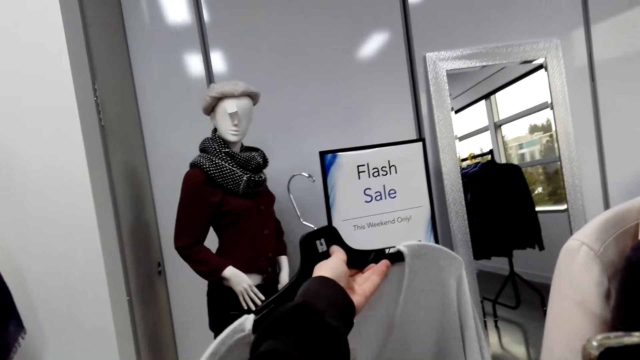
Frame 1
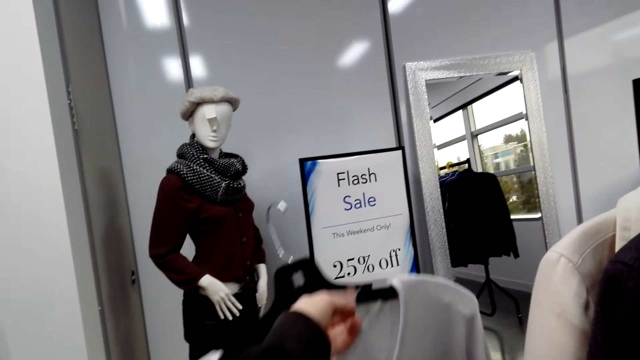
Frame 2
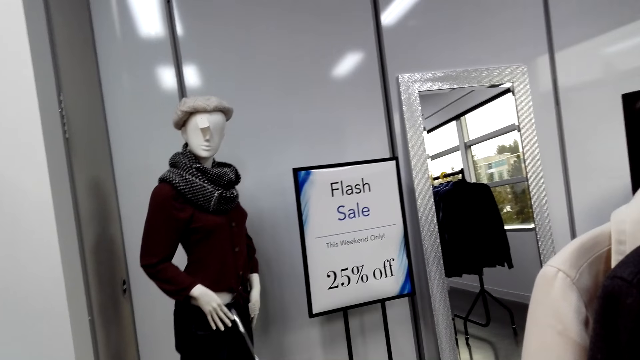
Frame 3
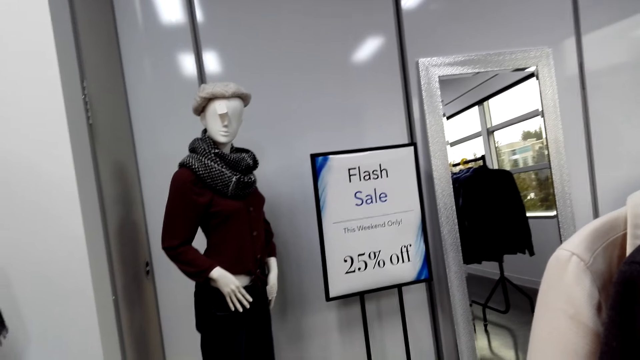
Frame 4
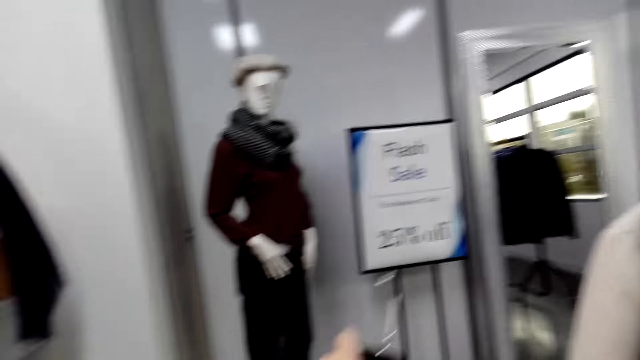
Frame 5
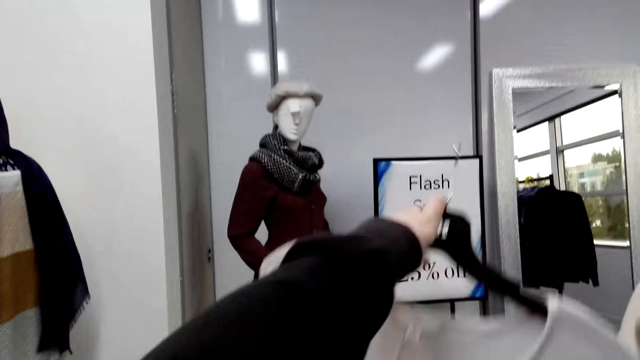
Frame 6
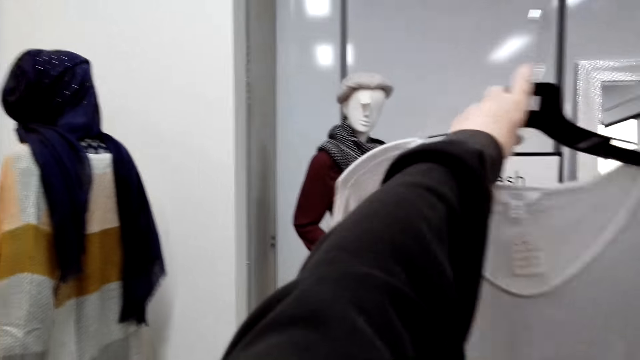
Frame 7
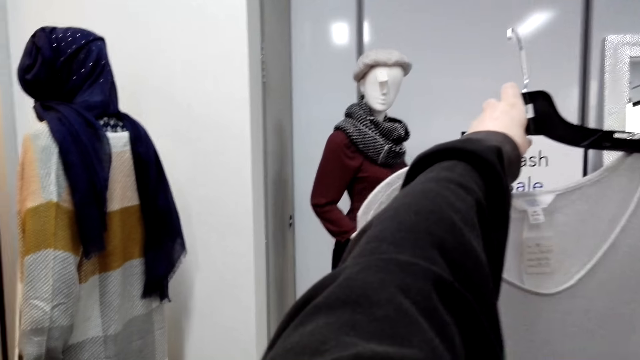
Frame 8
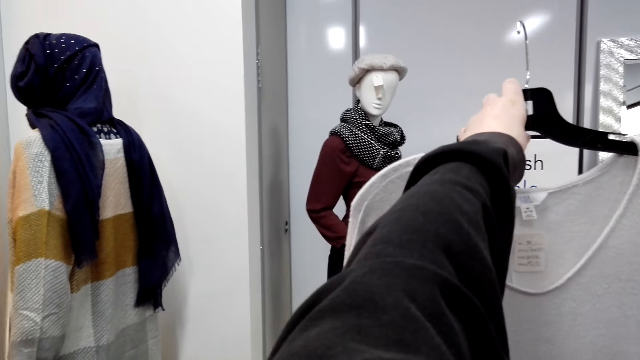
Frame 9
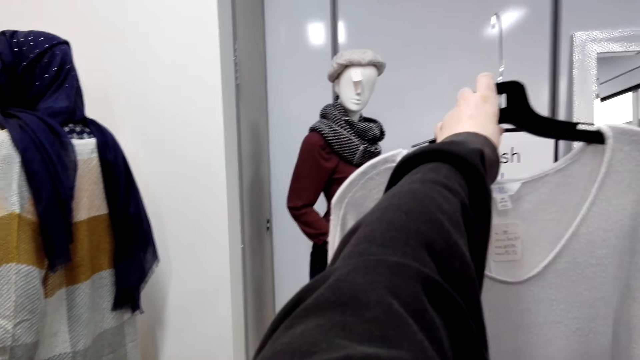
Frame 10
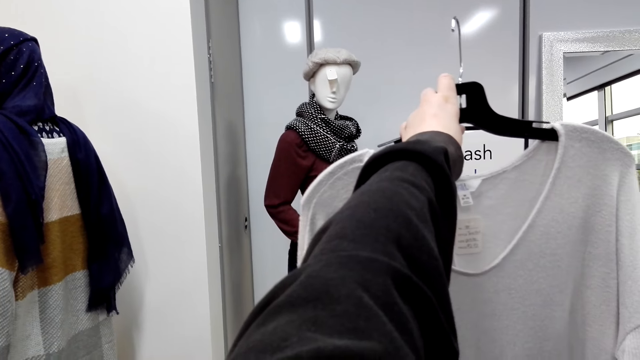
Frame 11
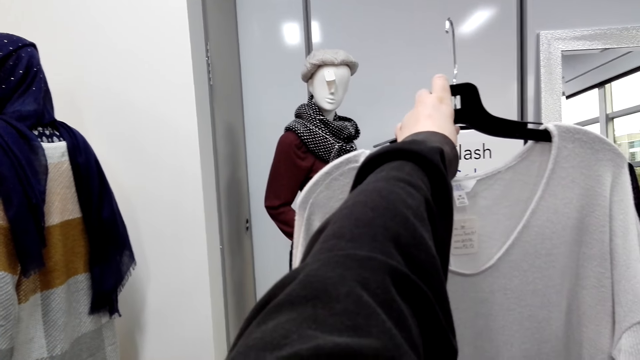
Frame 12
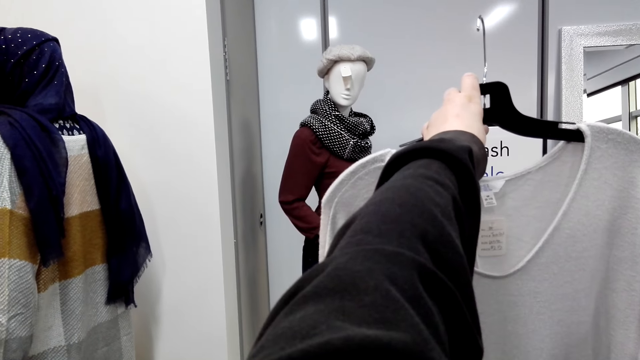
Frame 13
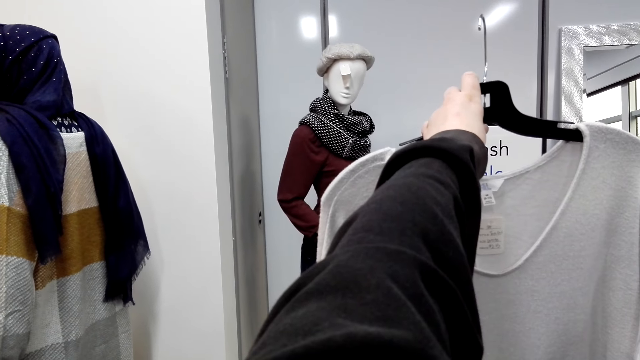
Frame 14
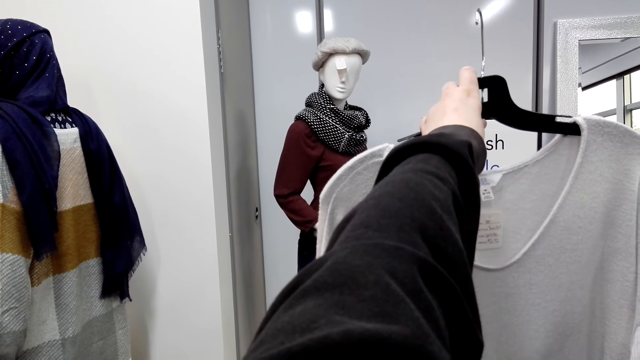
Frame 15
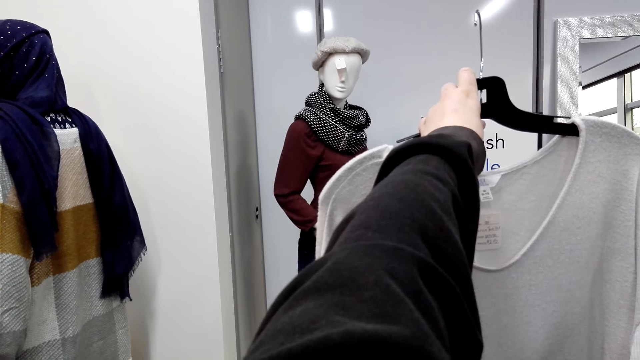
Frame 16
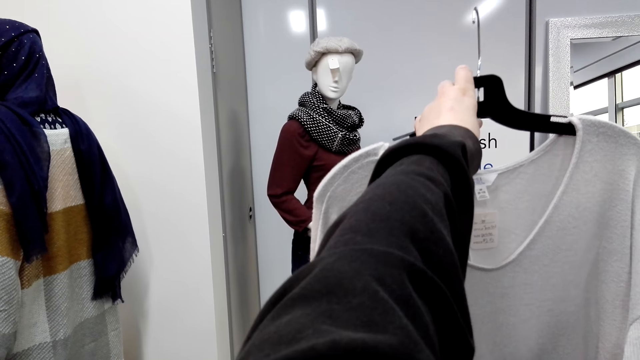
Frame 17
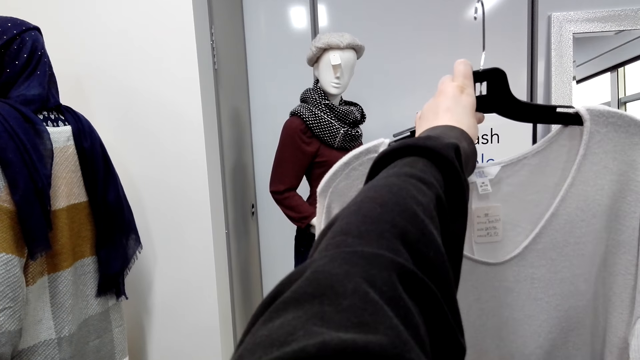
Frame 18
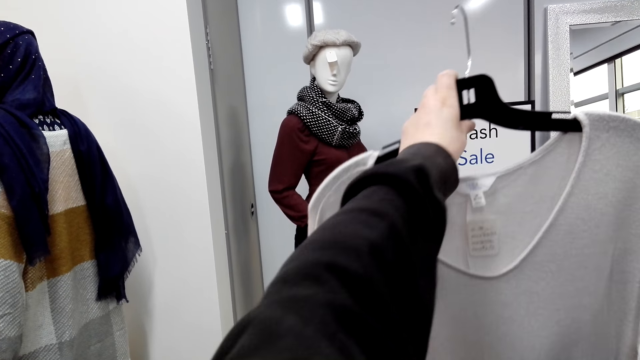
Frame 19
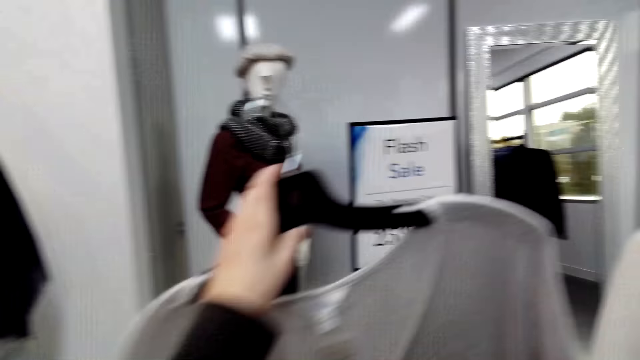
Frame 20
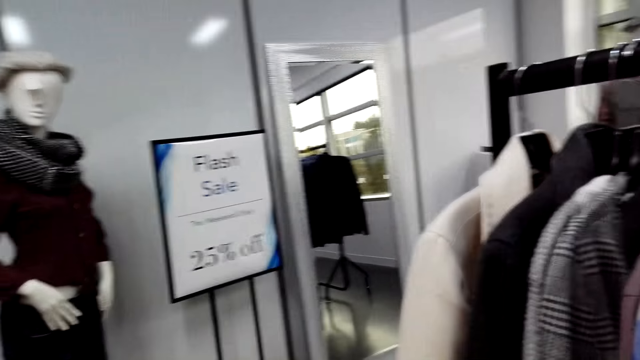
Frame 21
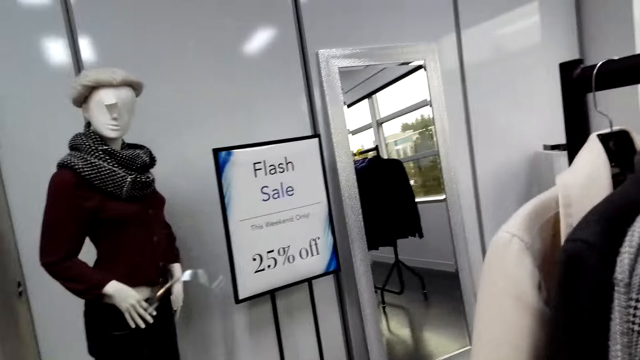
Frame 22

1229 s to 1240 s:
The camera wearer takes a picture of the top. They turn the blouse. They raise the blouse.

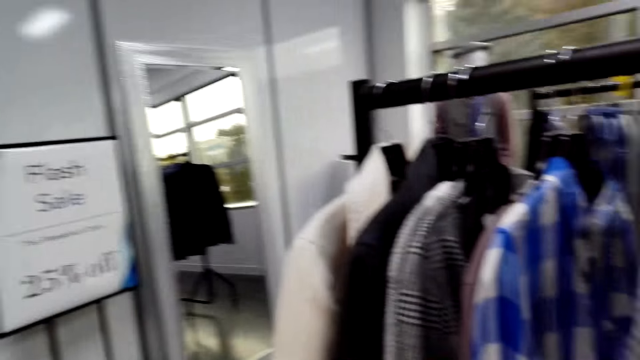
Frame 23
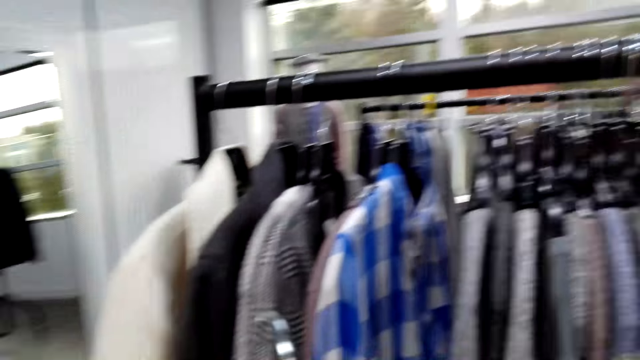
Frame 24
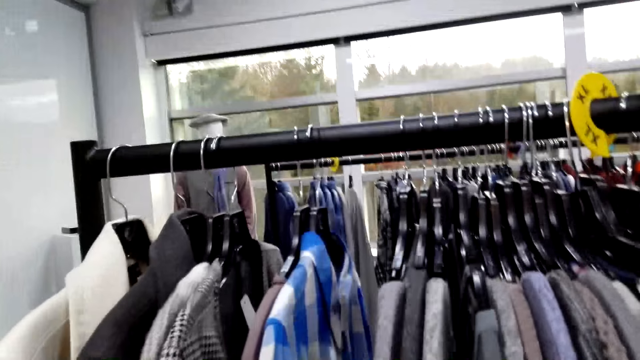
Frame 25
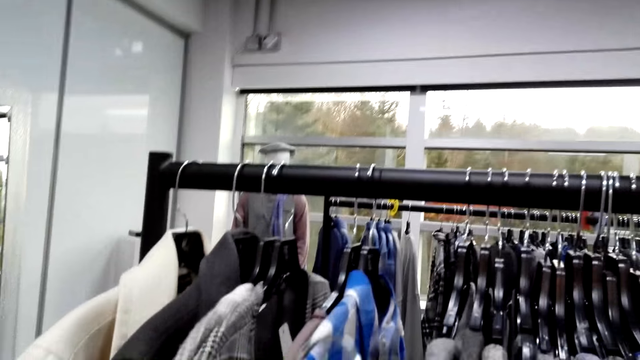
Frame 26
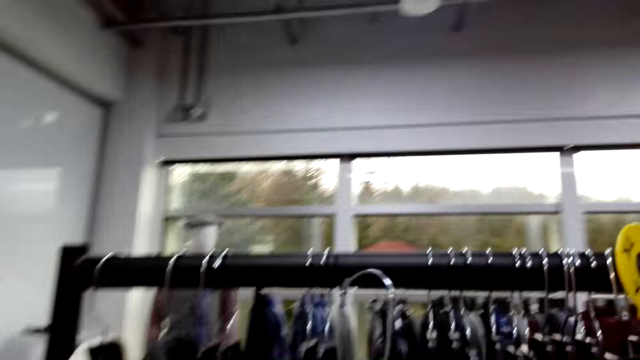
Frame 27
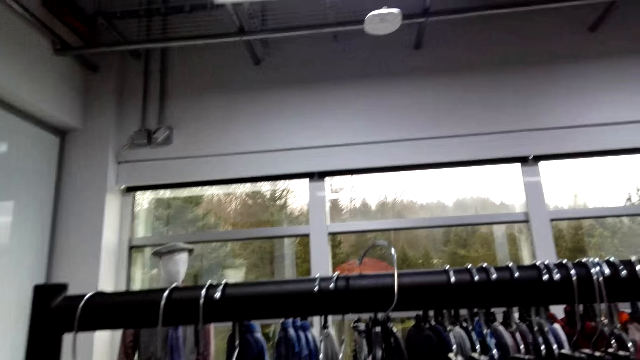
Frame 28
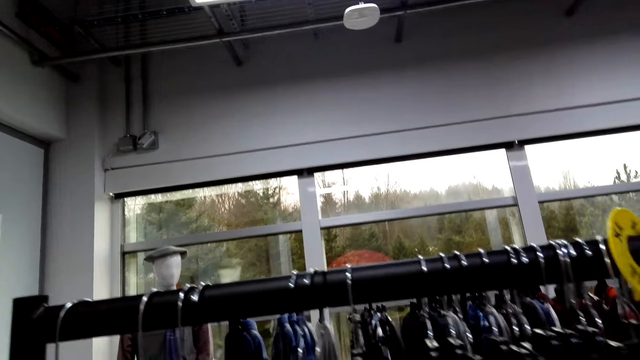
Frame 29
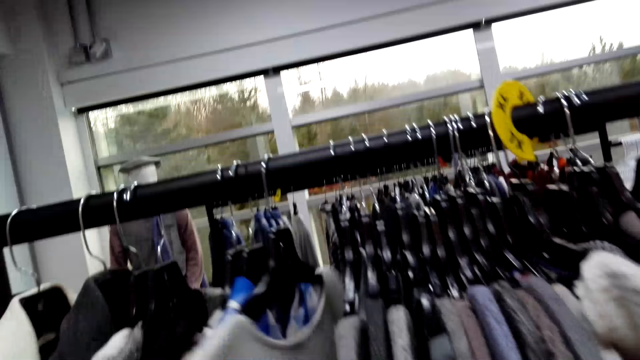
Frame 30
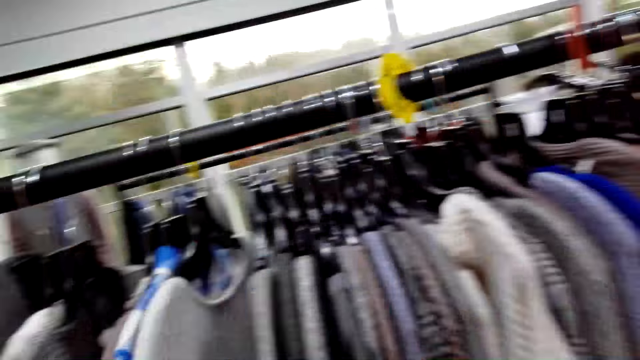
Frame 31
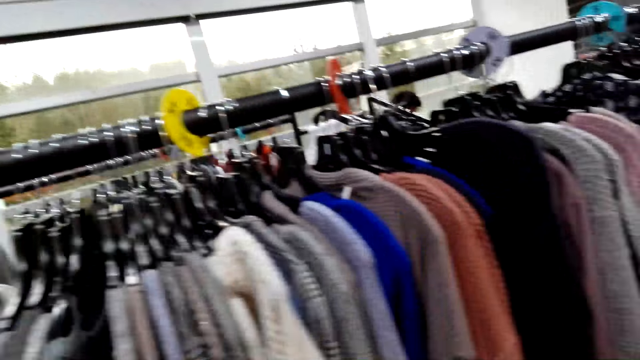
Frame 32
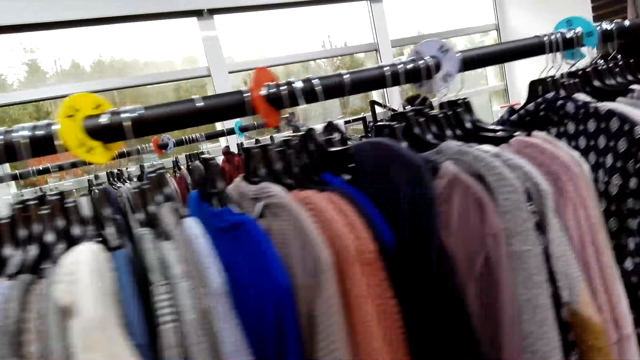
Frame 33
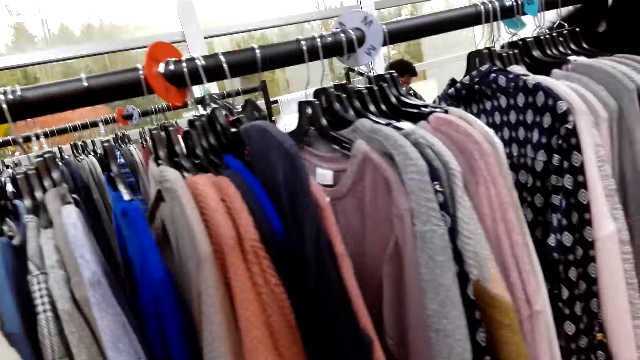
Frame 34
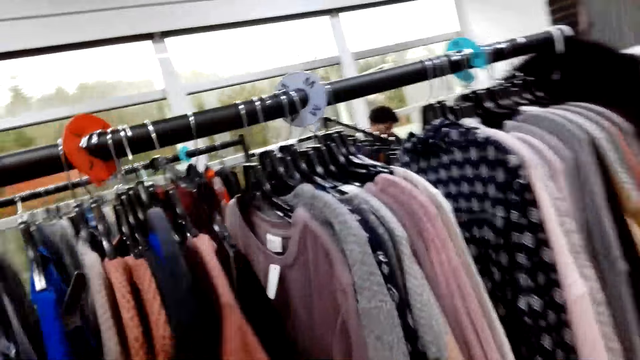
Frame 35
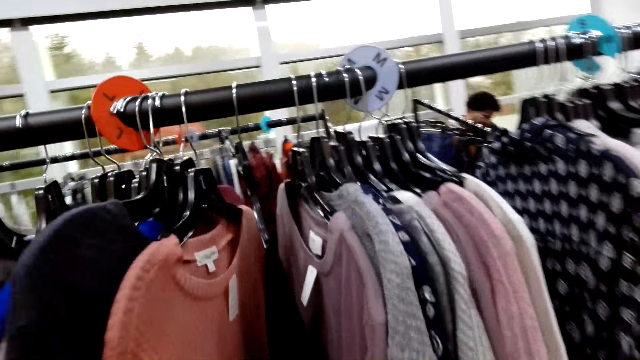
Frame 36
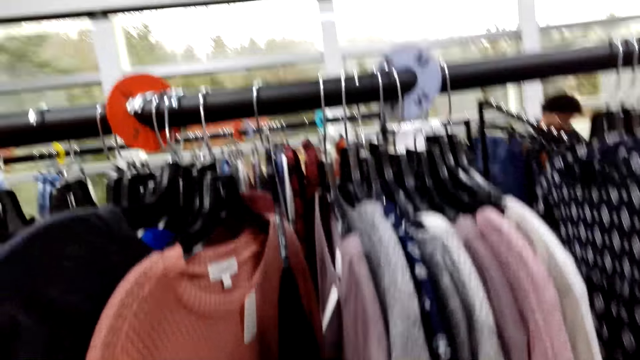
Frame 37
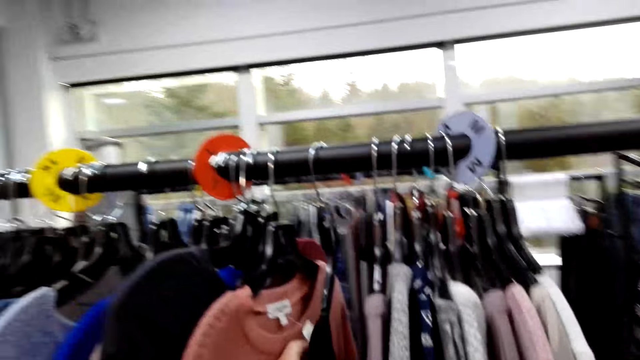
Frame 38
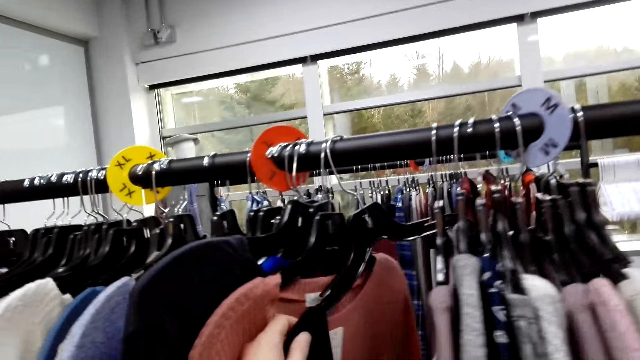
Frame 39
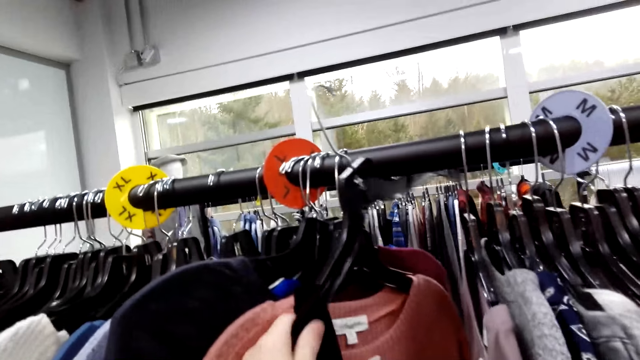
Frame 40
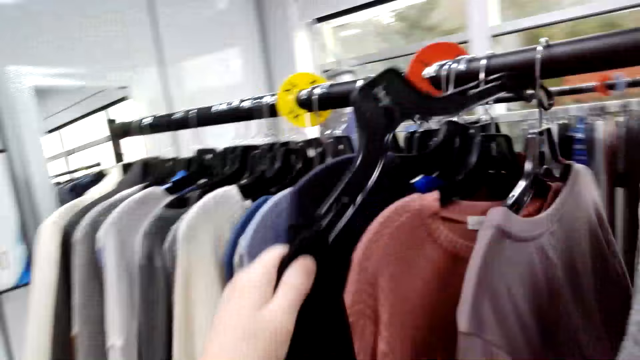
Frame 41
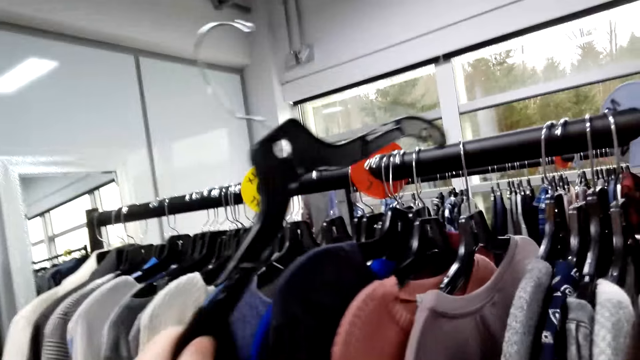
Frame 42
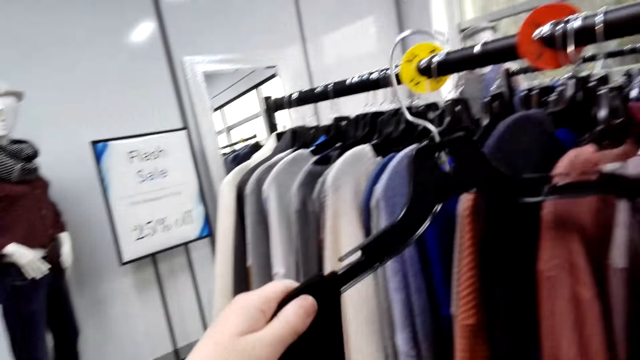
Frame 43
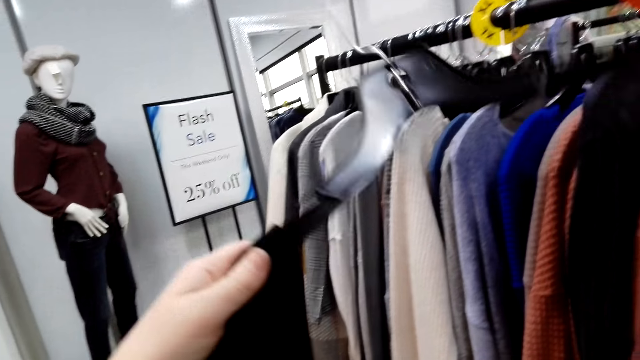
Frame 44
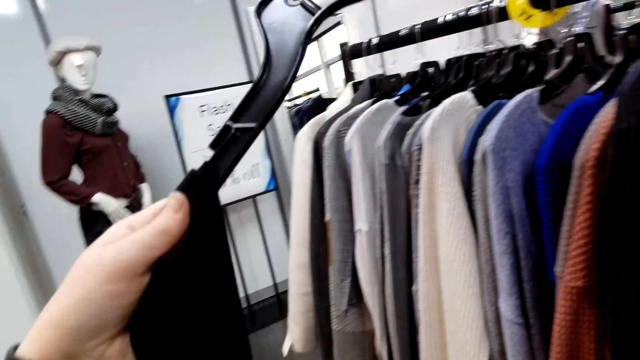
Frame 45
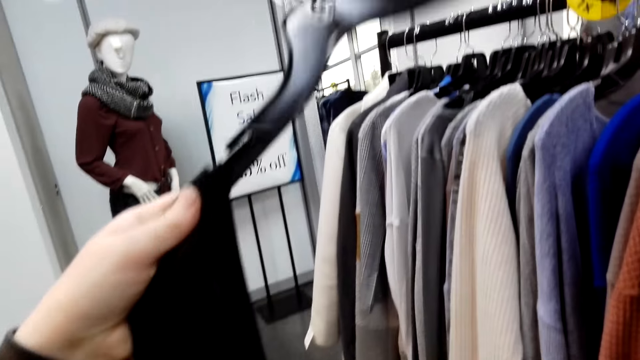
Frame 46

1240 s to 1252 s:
The camera wearer returns the top back to the clothing line. They walk around. They move hanged clothes. They pick a top from the clothing line.
